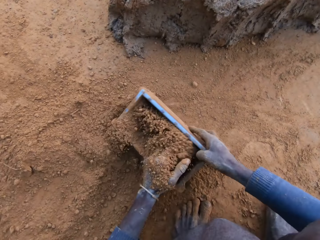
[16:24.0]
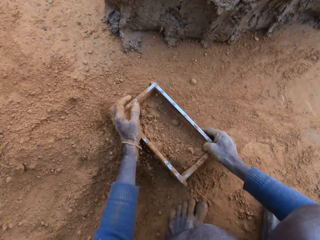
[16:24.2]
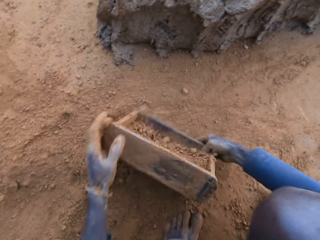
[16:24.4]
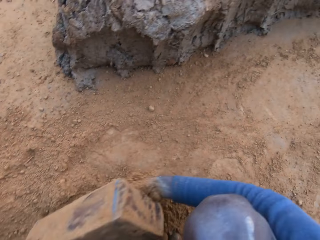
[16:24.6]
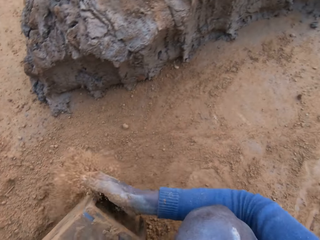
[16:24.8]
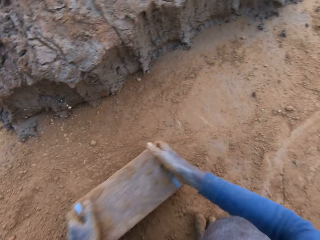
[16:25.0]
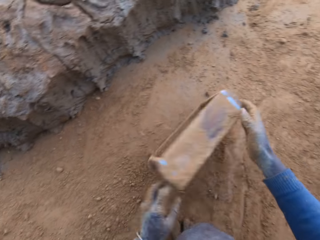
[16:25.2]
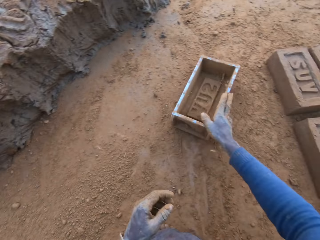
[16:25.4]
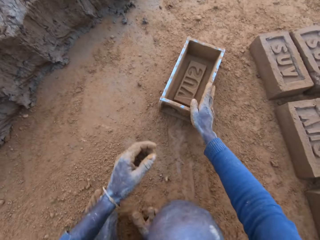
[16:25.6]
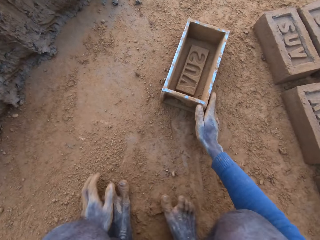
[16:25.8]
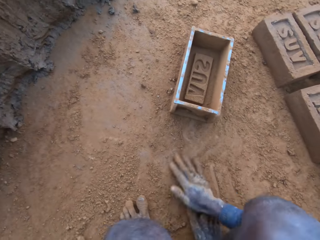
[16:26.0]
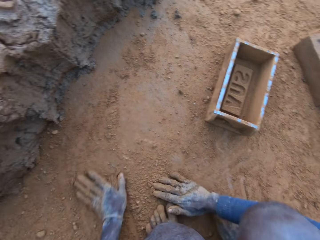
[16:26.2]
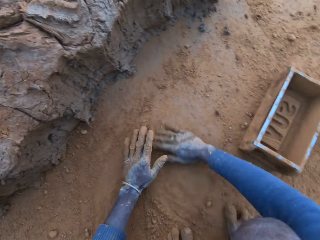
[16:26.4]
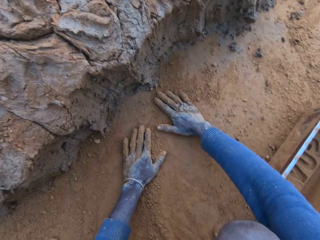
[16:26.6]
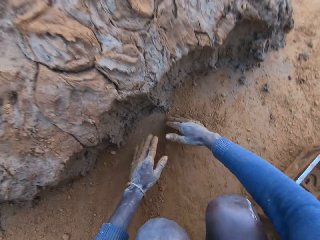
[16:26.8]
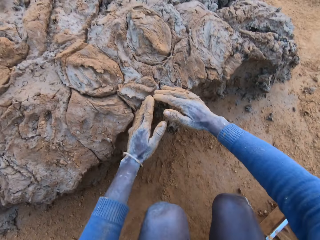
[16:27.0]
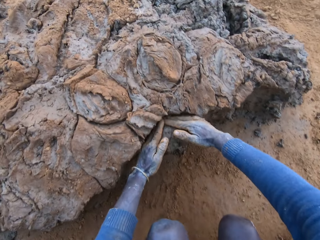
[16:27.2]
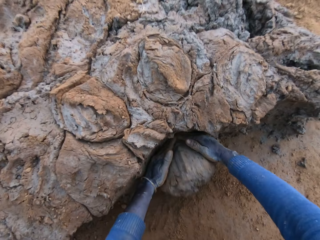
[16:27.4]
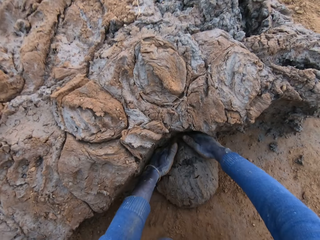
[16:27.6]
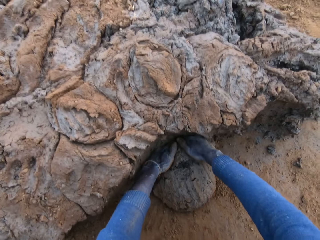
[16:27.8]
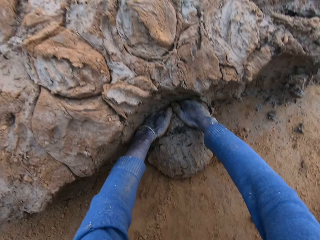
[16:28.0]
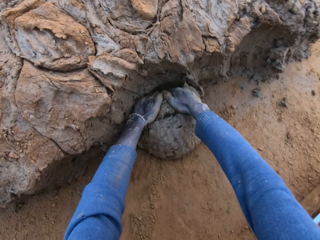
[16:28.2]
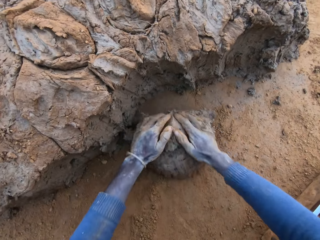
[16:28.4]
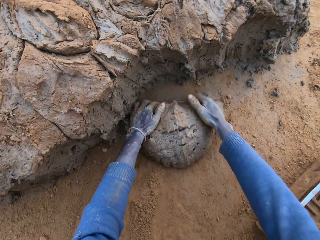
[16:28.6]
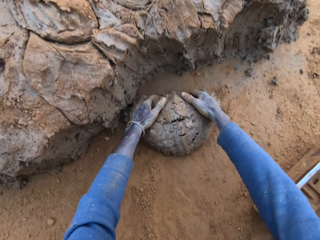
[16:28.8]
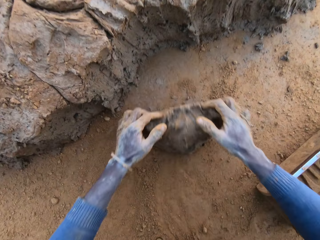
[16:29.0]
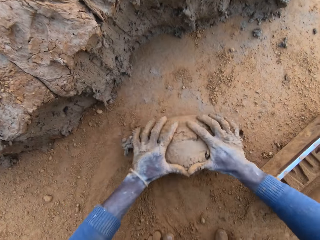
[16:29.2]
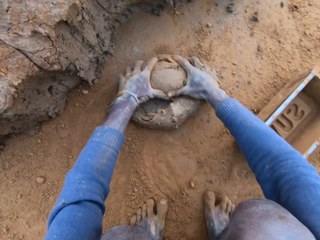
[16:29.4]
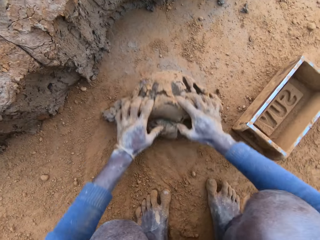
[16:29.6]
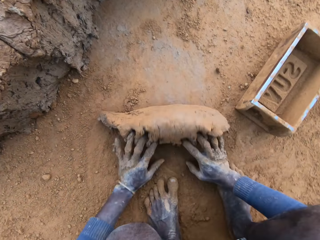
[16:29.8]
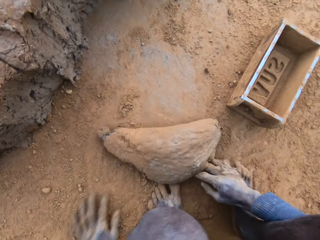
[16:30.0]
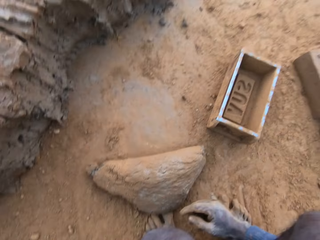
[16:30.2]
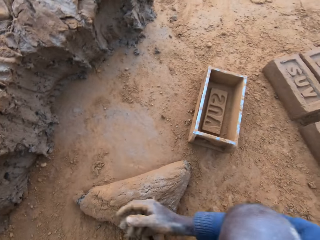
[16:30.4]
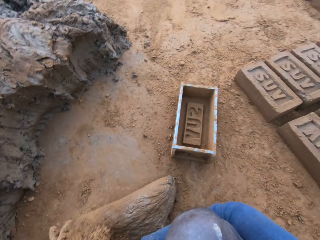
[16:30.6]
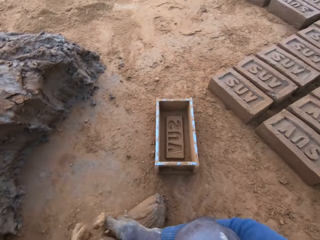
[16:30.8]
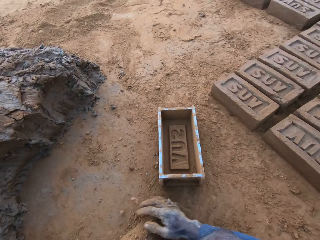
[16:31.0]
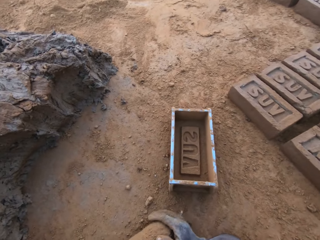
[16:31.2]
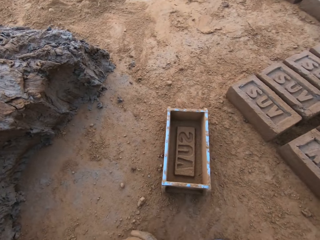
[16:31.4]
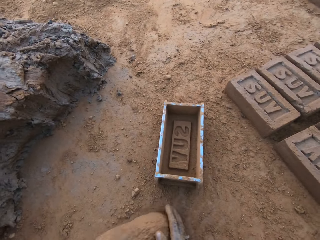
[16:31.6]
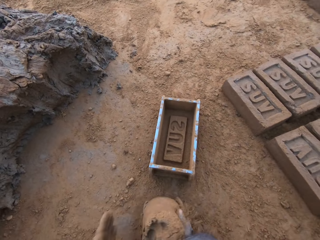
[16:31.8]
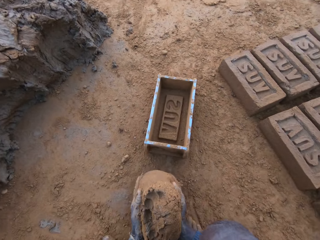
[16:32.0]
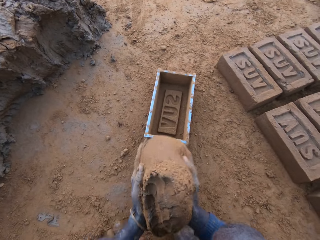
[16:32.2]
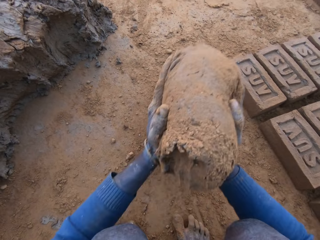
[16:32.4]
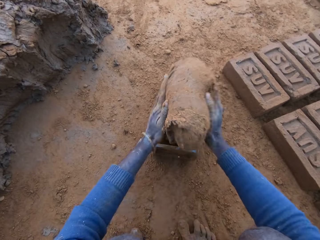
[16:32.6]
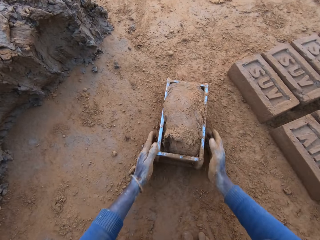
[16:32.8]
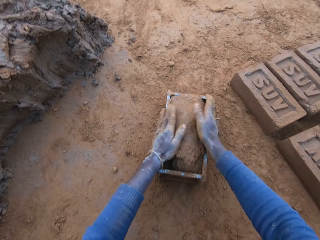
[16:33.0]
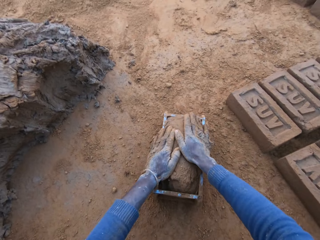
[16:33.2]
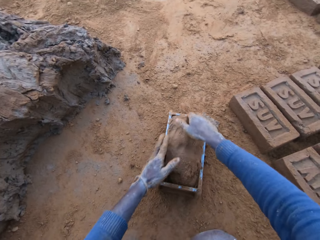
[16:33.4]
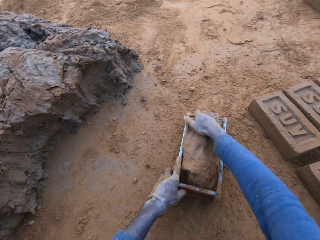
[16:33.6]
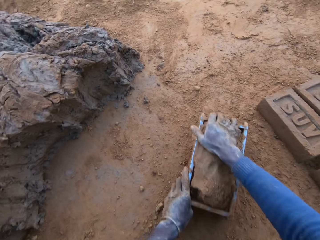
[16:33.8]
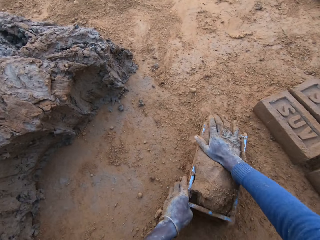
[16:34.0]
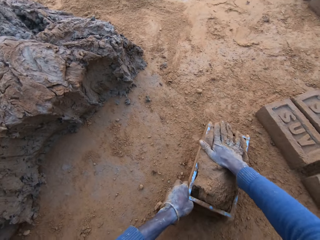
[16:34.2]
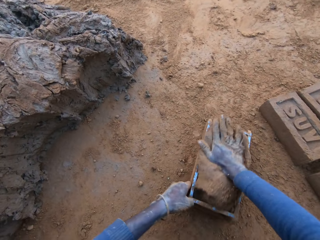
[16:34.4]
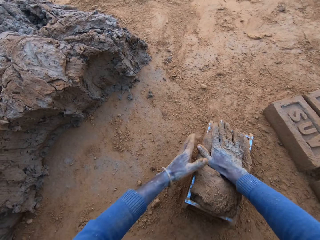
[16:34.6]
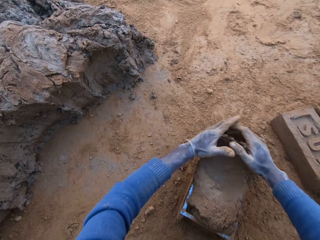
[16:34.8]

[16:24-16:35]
The camera wearer packs sand into the clay mould with his left hand. He turns the brick making box on the ground. He pours the sand out of the clay mould. He hits the ground with the brick making box and puts the brick making box on the ground. He scoops soil on the ground with hands. He rubs his hands on the sand. He packs clay from the clay mud with his hands. He scoops mud on the ground with hands. He presses the clay with his hands. He rolls the mud on the ground with hands. He scoops the soil on the ground with hands. He rubs the mud with the soil. He throws the mud in the brick making box on the ground. He puts the clay into the clay mould. He presses the mud in the brick making box on the ground with his hands.

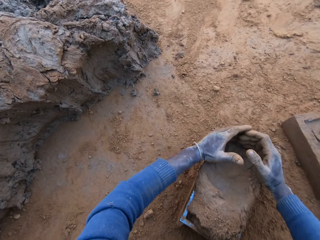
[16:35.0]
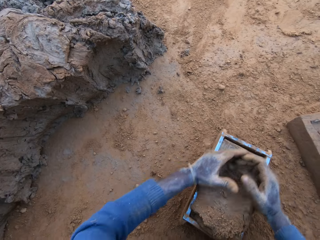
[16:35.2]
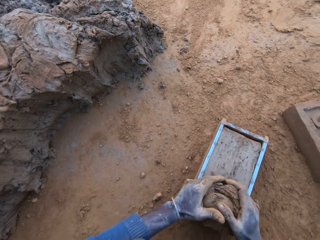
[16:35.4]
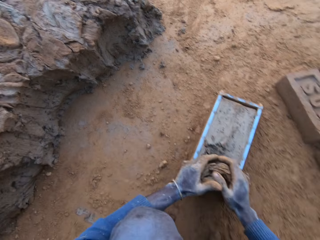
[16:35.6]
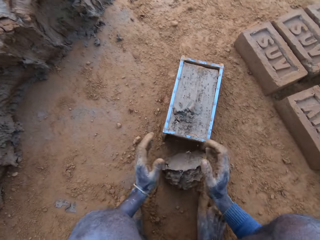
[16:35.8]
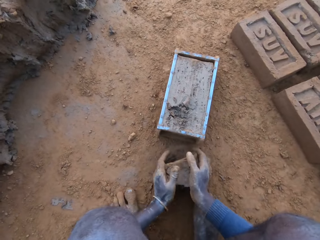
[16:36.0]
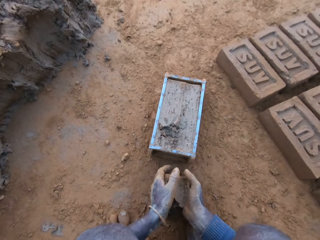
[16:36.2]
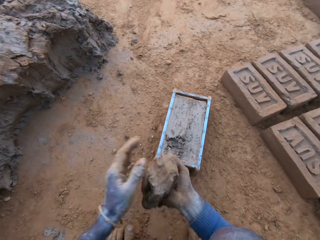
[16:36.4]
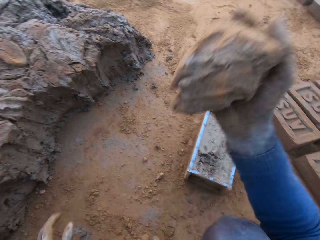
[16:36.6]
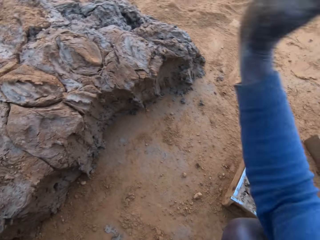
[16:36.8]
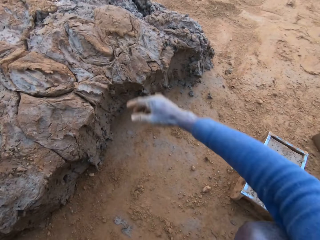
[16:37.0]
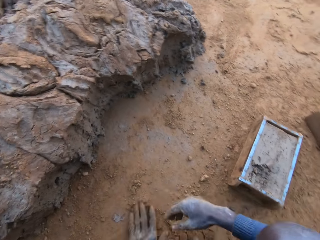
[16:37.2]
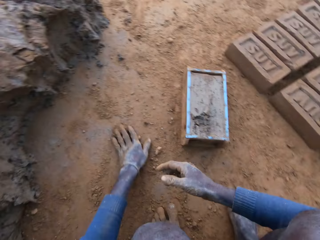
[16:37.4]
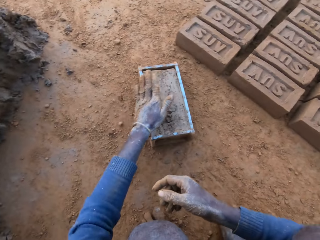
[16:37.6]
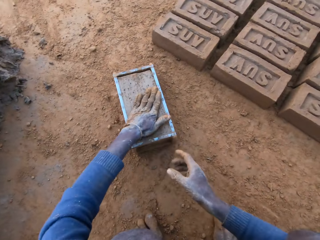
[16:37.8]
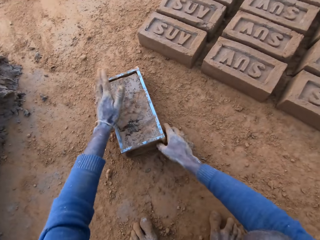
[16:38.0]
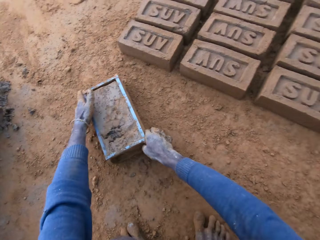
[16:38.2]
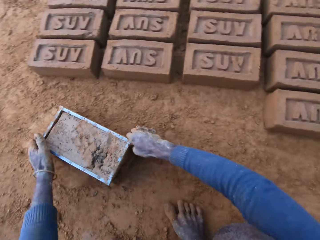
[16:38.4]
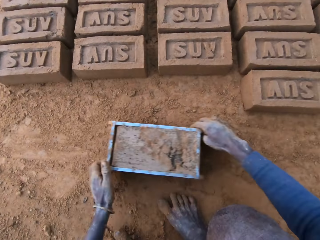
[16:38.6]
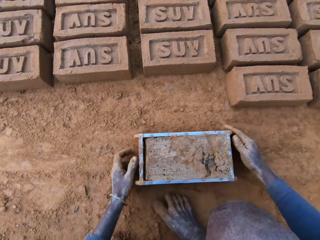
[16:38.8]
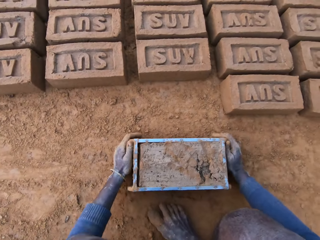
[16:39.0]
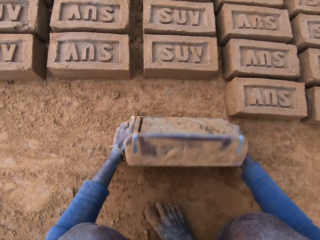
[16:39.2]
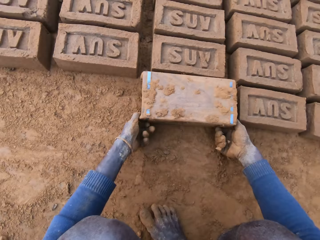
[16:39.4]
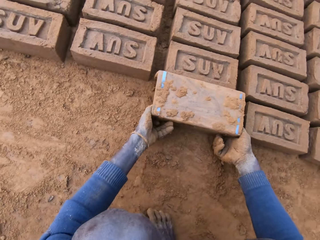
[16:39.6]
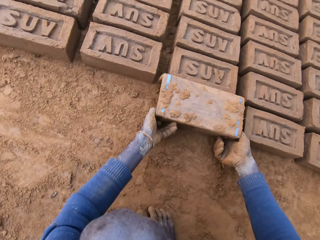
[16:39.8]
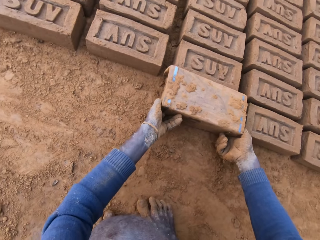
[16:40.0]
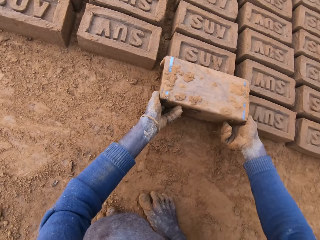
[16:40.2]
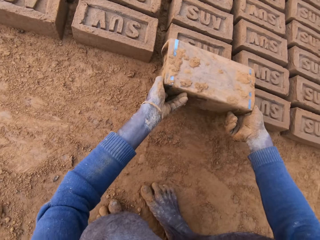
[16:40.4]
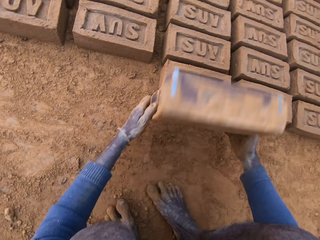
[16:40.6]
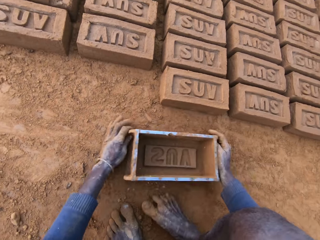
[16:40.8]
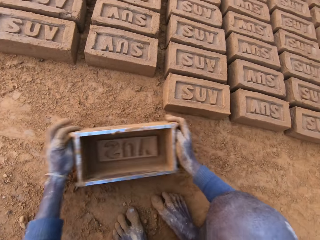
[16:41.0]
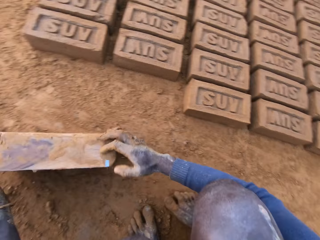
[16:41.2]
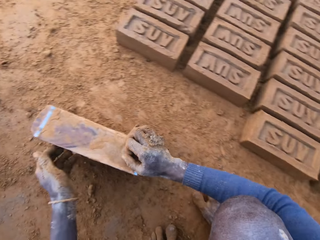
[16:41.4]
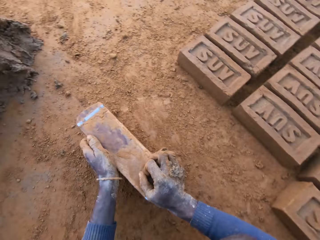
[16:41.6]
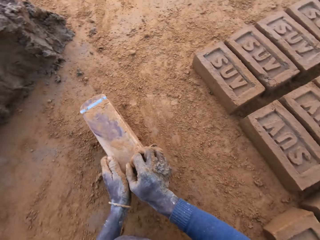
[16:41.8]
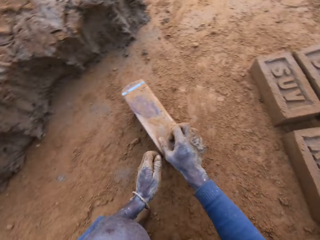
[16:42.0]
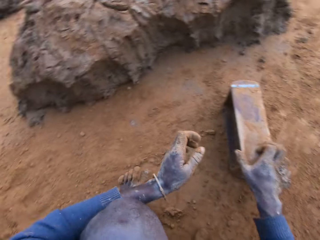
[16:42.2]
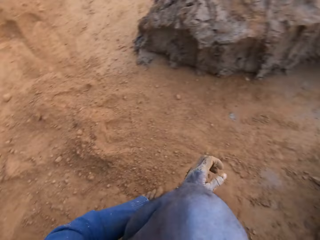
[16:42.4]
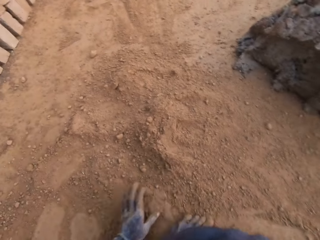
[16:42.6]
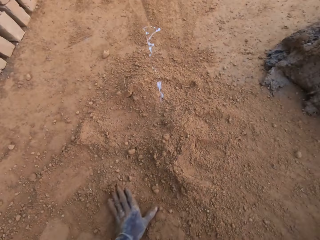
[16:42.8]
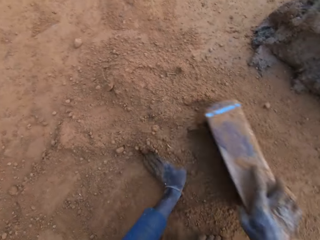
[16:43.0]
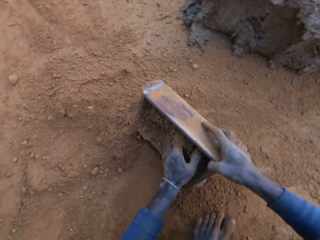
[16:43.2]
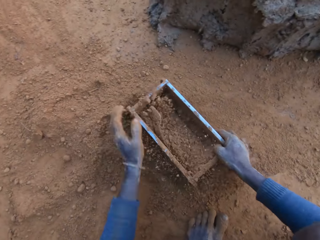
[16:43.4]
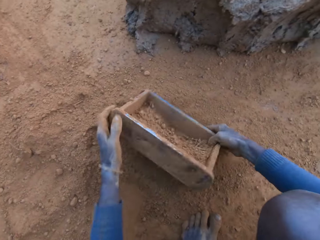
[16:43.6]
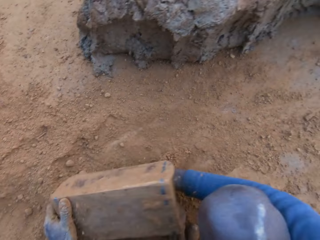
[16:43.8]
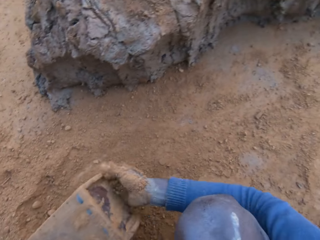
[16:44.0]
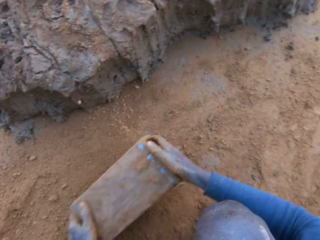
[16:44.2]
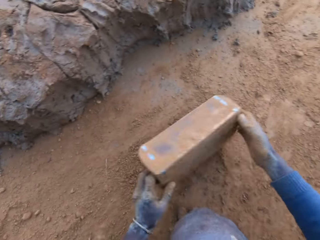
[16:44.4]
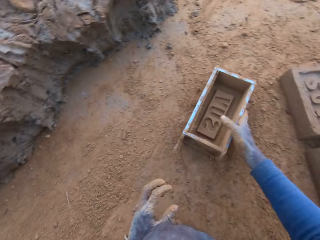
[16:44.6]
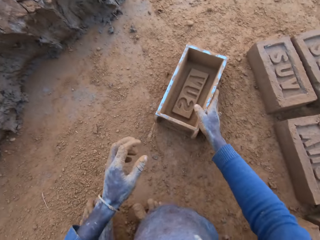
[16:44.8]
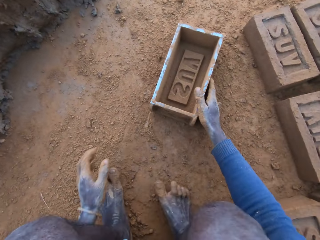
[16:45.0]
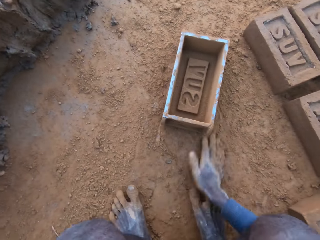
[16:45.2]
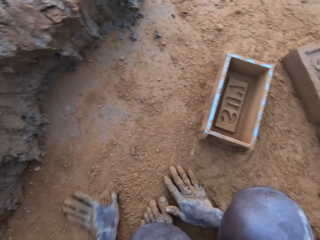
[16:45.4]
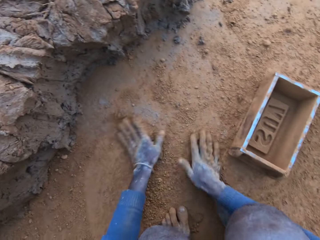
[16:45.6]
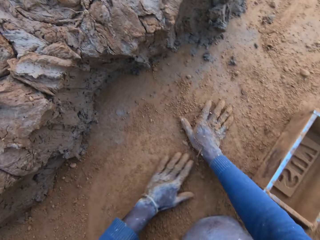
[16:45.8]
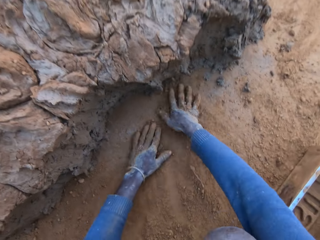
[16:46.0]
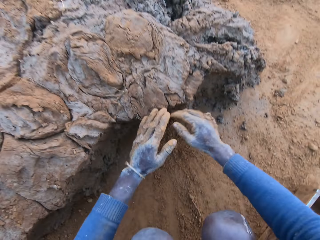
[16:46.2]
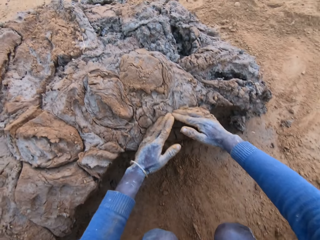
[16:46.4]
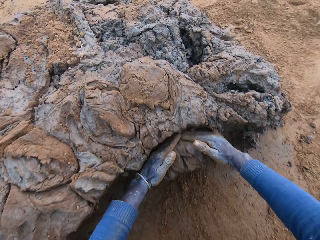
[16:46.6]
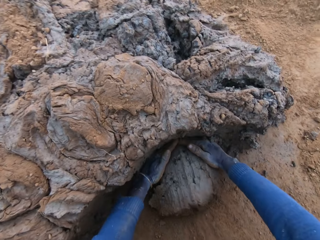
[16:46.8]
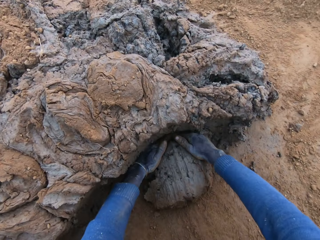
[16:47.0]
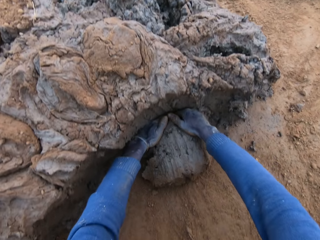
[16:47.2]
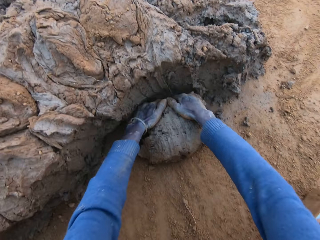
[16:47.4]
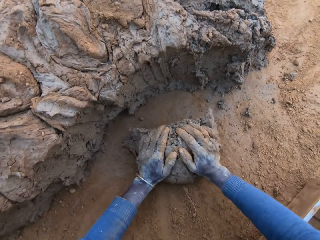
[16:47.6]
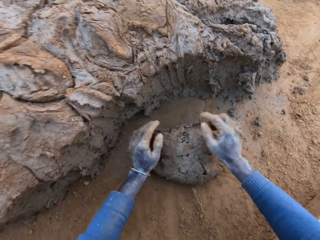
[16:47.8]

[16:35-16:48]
The camera wearer scoops mud on a brick making box on the ground. He scrapes clay from the mould with his hands. He picks up the mud on the ground. He throws the mud on top of other mud on the ground. He scoops soil on the ground with hand. He packs sand on the clay mould with his left hand. He presses the mud in the brick making box on the ground. He moves the clay mould on the ground with his hands. He turns the brick making box on the ground. He lifts the brick making box upwards. He moves the brick making box on the ground. He scoops the mud on the brick making box on the ground. He moves around. He spits saliva on the ground. He scoops the soil into the brick making box on the ground. He packs the sand into the clay mould with his left hand. He turns the brick making box on the ground. He pours the sand out of the clay mould. He hits the ground with the brick making box and puts the brick making box on the ground. He scoops the soil on the ground with hand. He rubs his hands on the sand. He scoops the mud on the ground with hands. He packs the clay from the clay mud with his hands.
